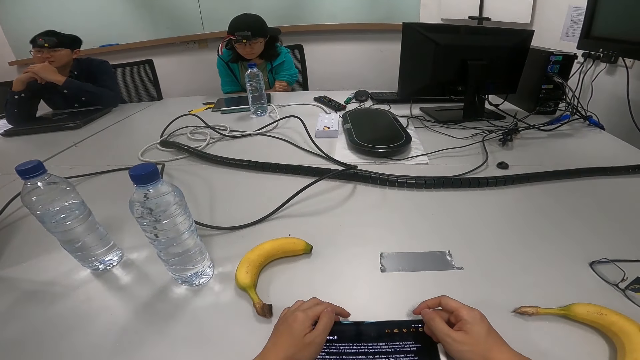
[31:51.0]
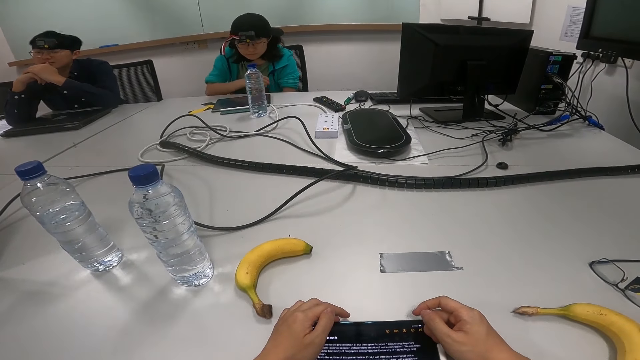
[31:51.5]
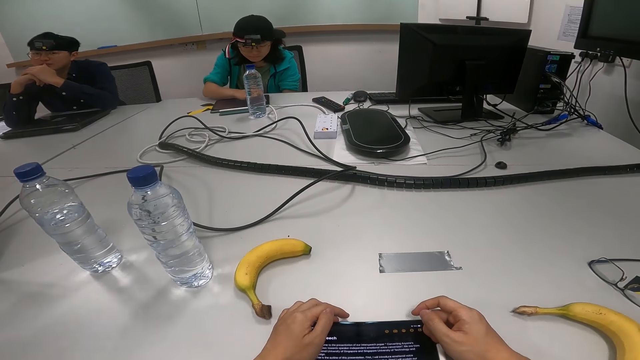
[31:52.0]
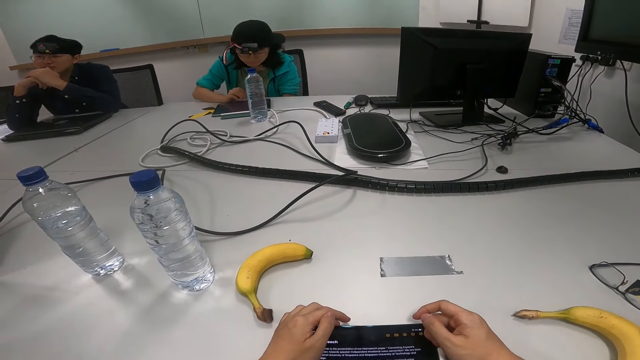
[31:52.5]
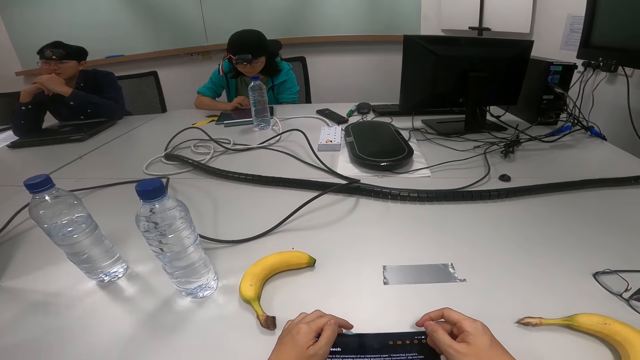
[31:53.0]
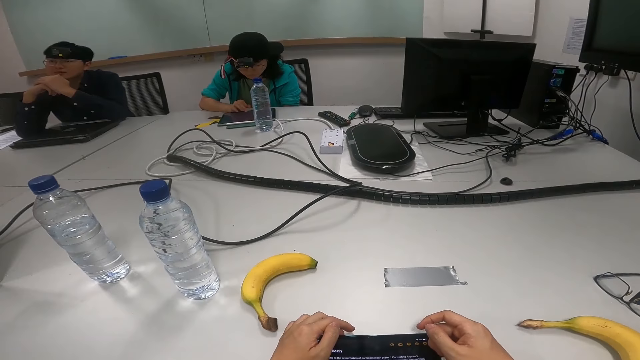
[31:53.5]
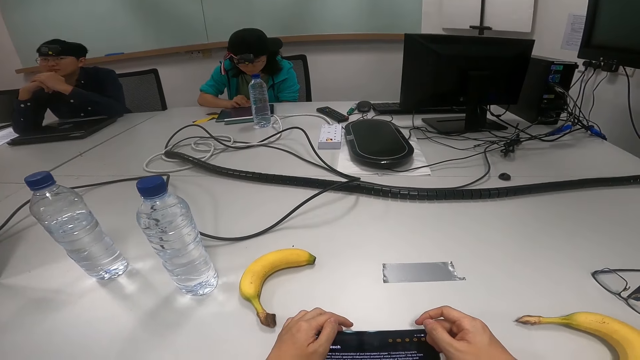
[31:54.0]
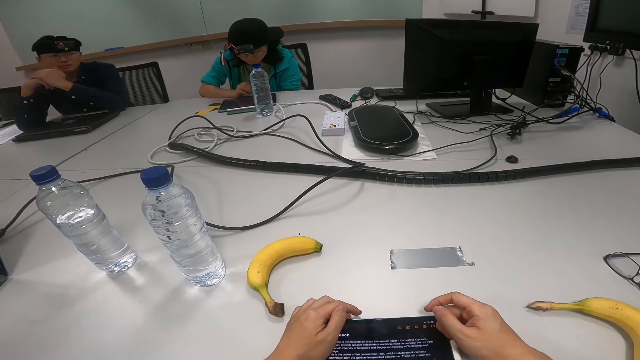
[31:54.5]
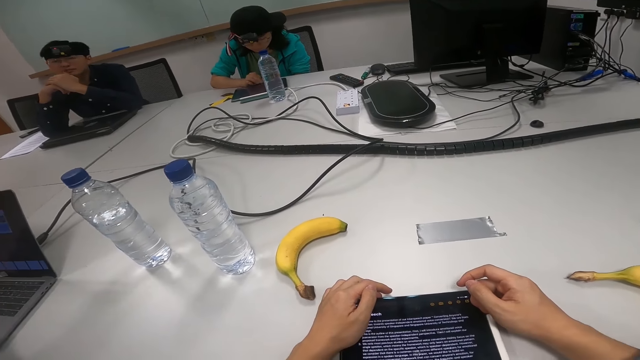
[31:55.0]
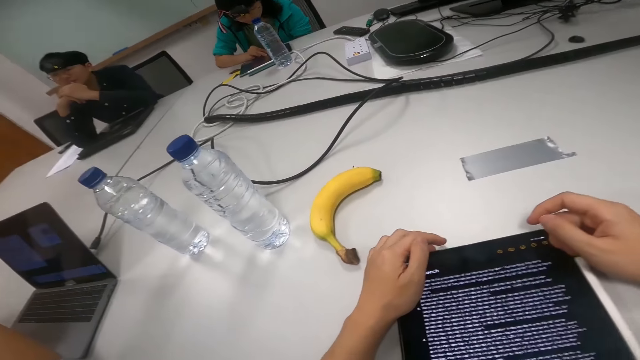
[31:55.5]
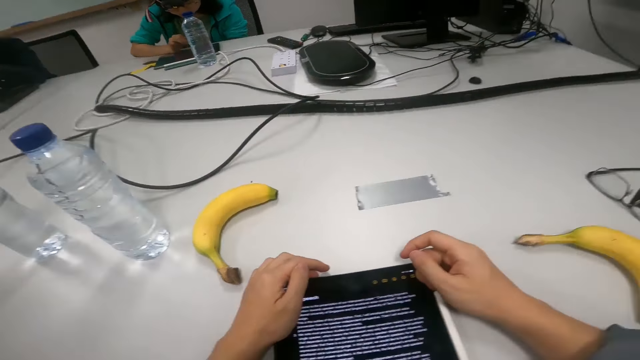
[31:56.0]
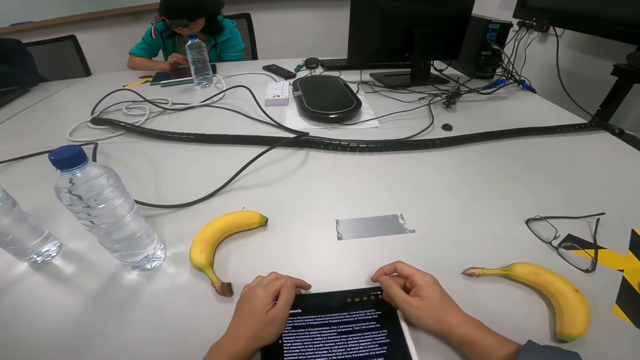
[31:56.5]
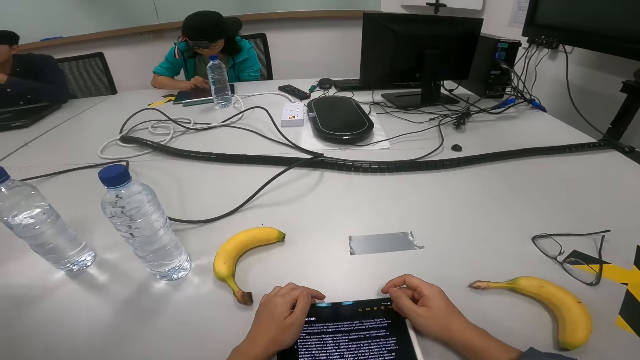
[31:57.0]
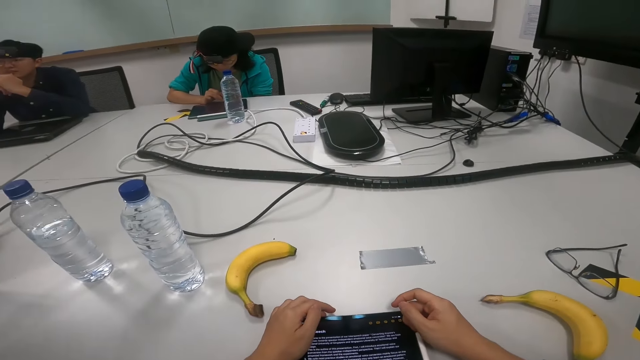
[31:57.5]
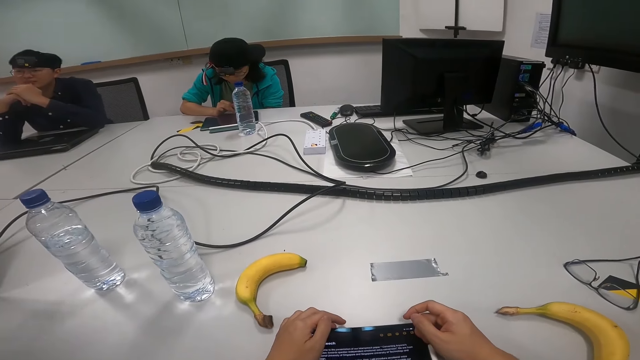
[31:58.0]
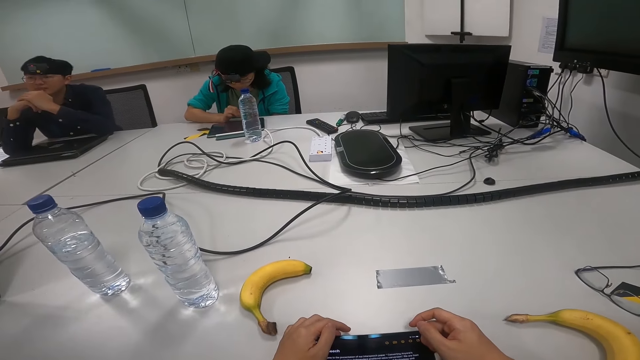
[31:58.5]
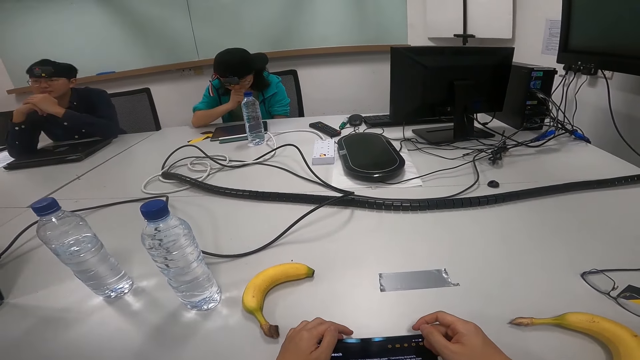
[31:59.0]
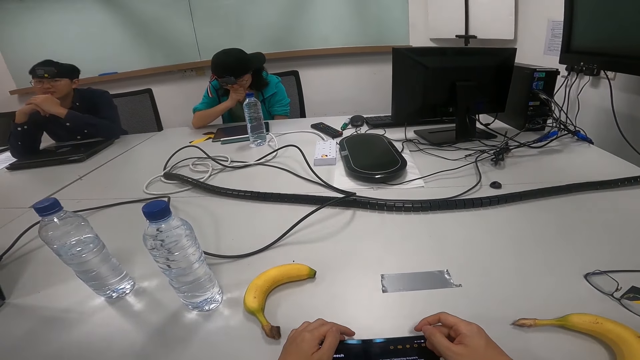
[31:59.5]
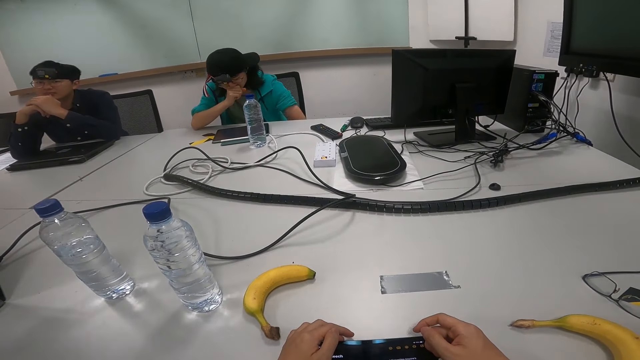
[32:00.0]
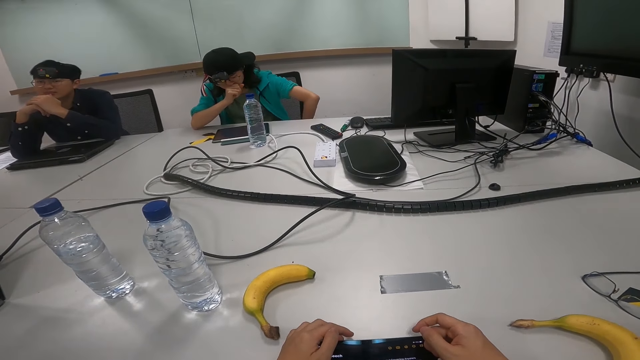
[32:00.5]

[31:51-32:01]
The camera wearer reads an article on the phone.

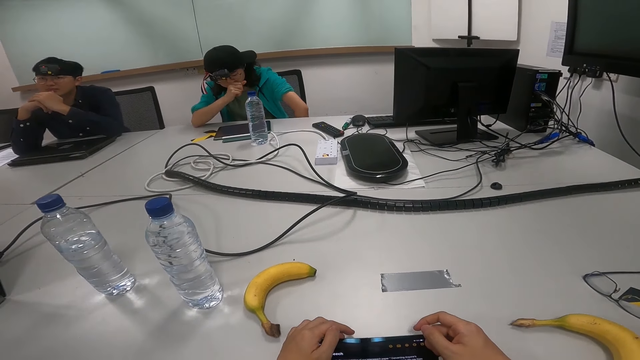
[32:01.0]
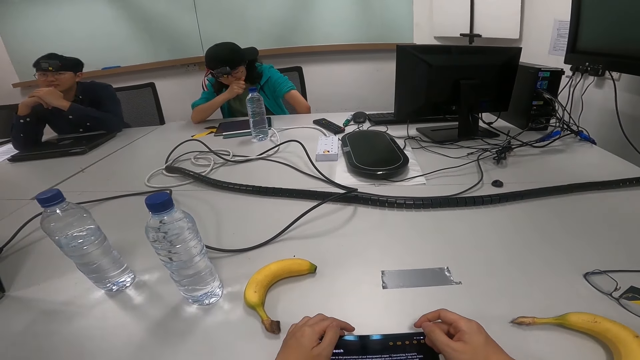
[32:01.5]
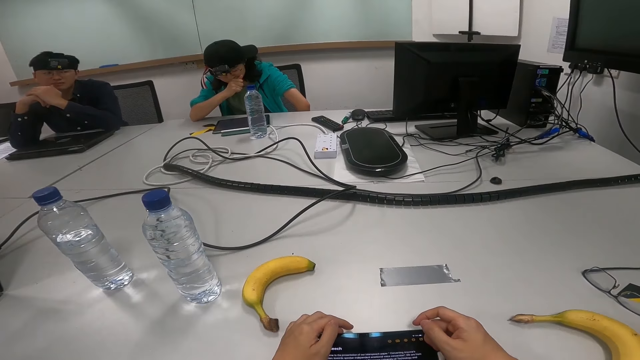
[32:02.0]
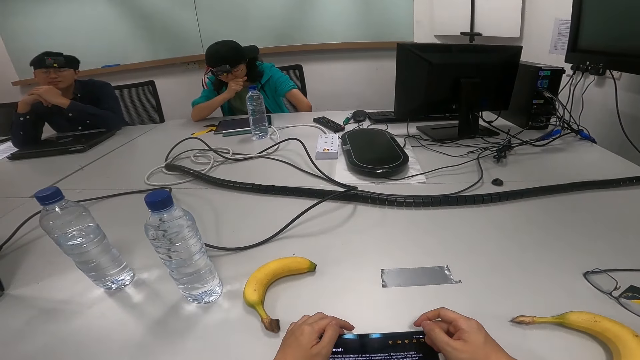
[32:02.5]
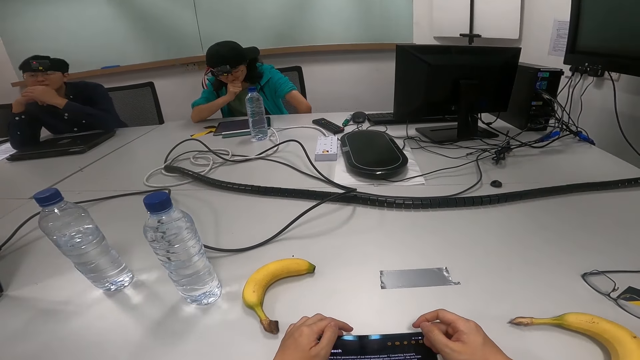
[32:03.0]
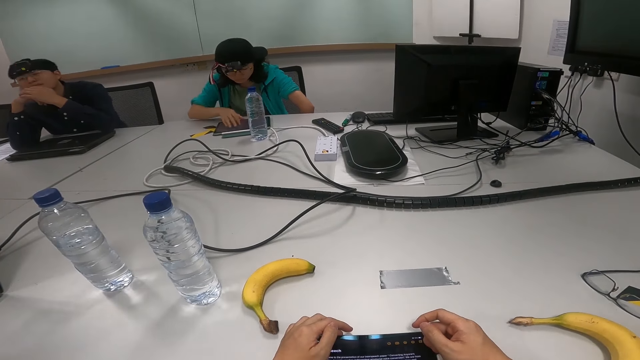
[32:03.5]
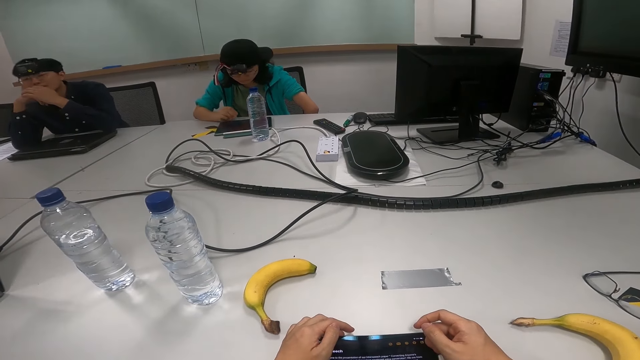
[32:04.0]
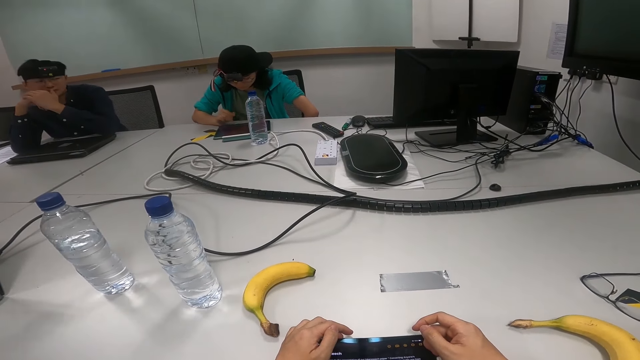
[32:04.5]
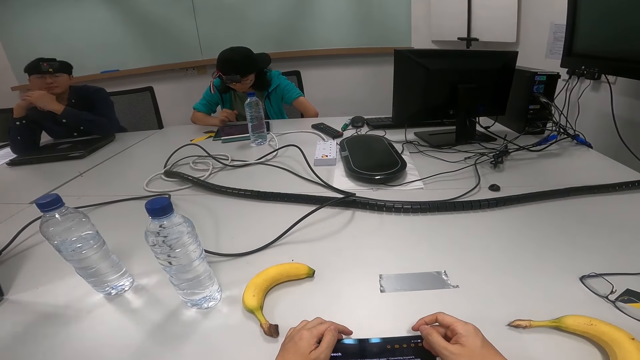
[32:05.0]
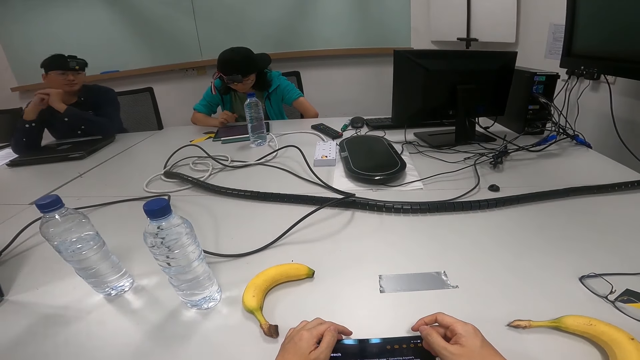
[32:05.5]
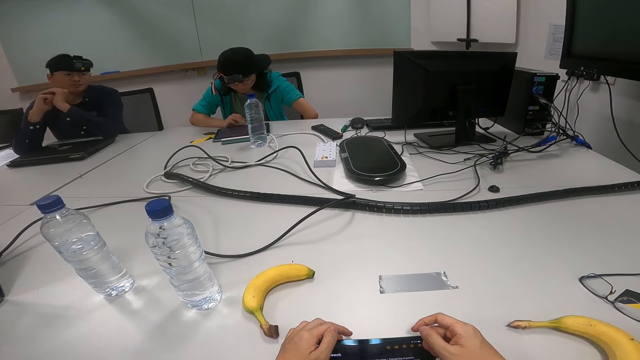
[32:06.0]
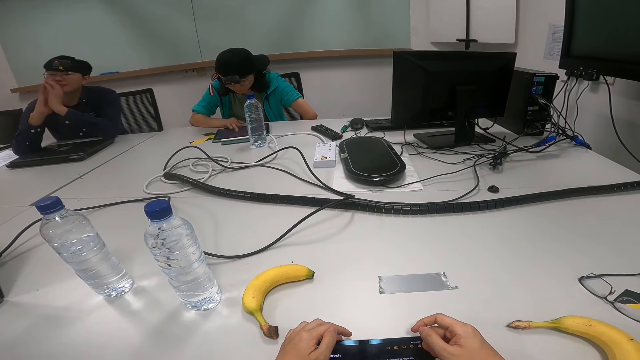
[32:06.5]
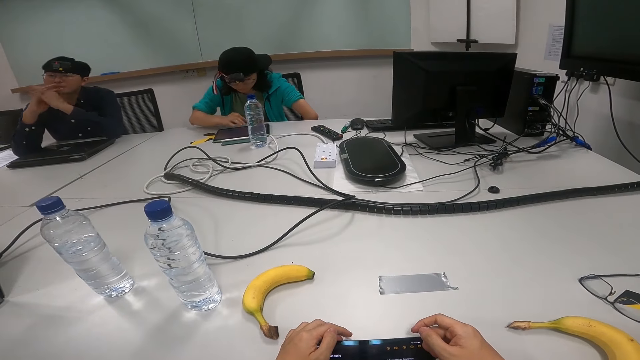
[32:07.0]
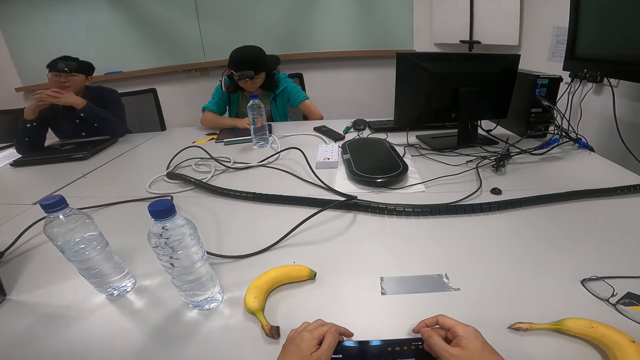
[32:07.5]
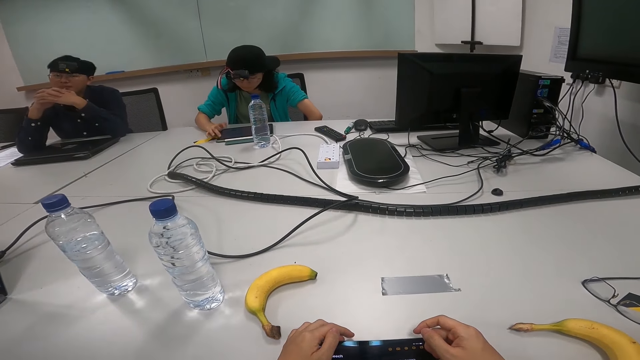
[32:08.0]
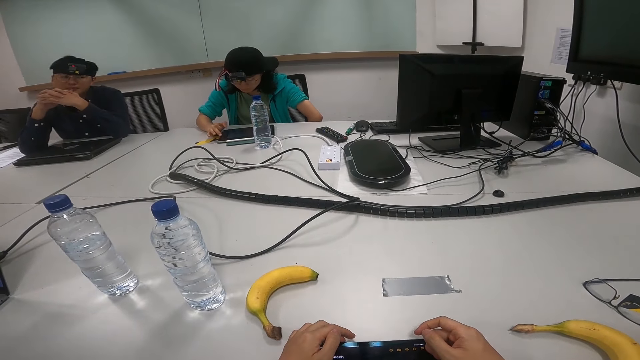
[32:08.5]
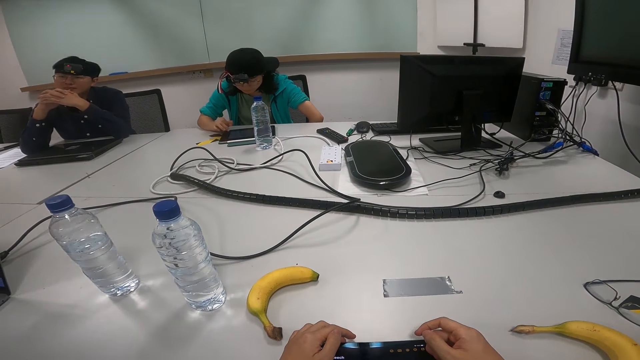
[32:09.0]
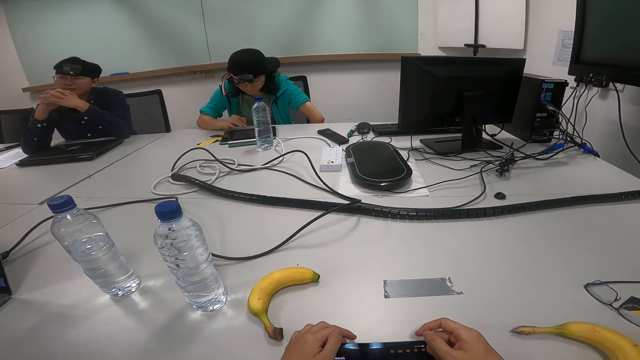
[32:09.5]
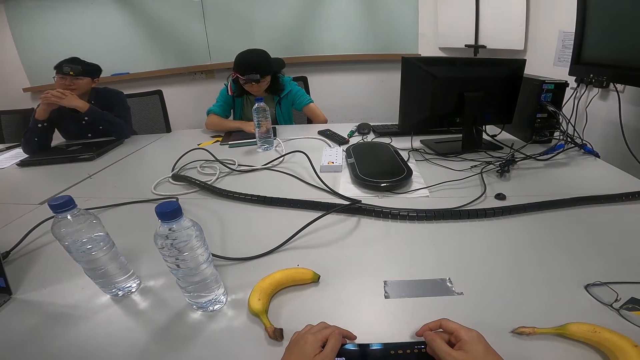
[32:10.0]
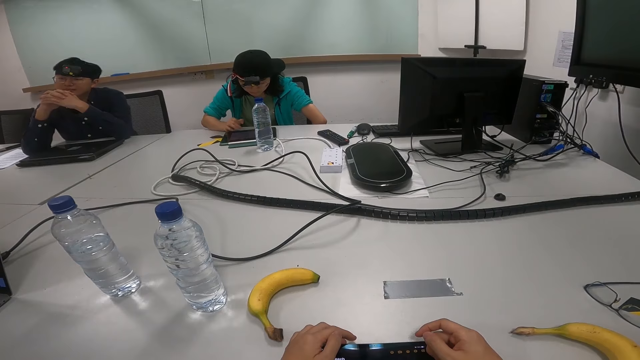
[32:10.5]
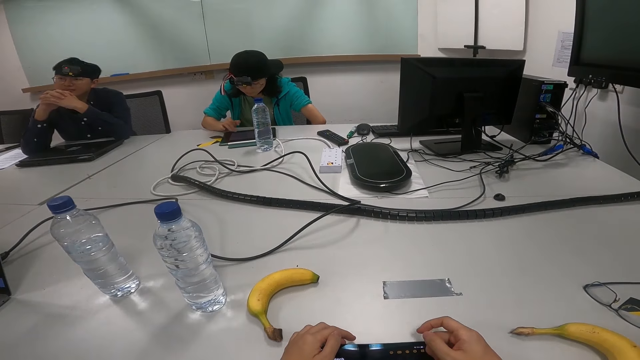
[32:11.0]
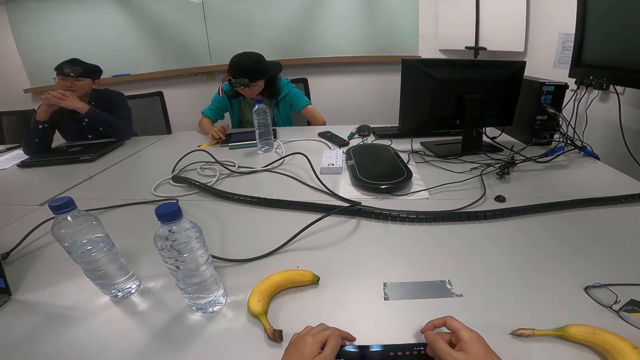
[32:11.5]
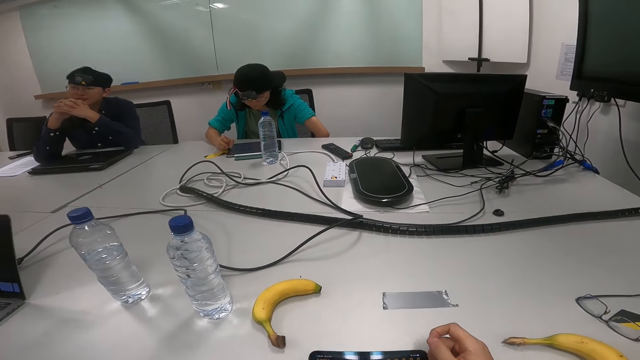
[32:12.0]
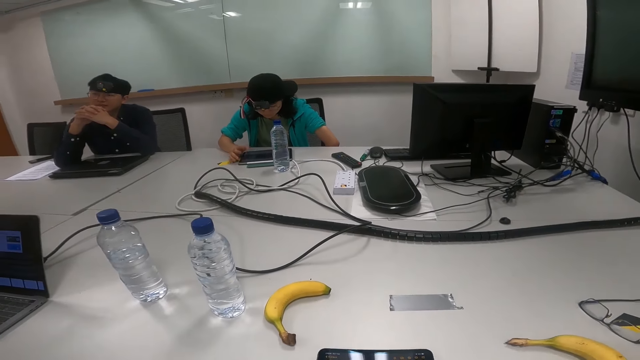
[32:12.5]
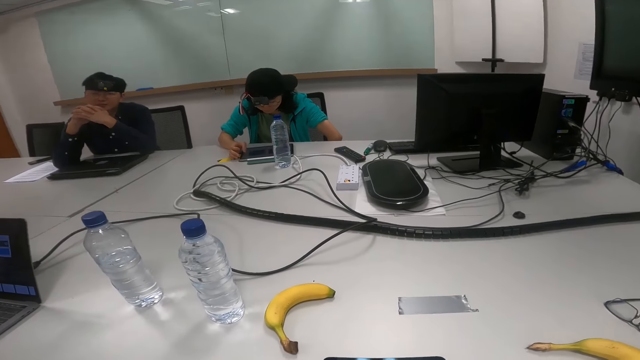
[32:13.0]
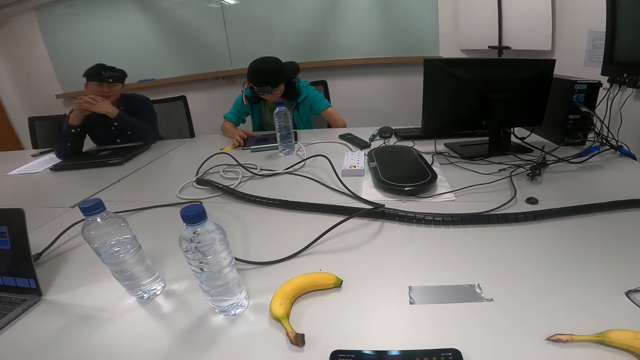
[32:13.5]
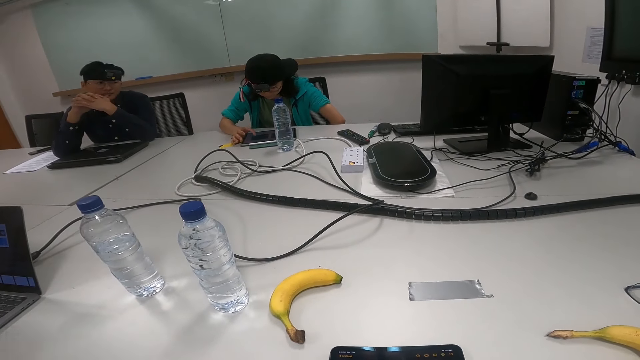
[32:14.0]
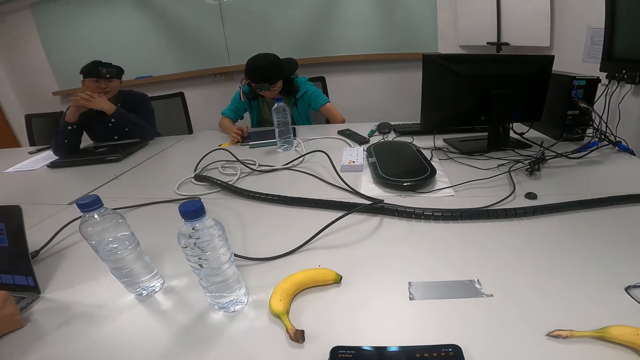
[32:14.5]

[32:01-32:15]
A person scrolls on the tablet.
